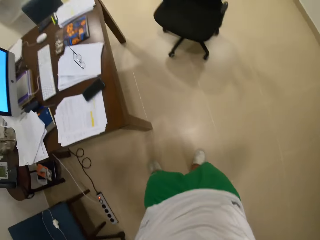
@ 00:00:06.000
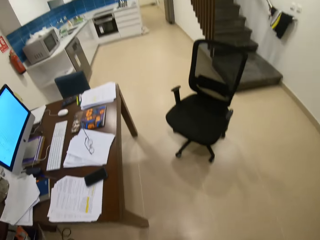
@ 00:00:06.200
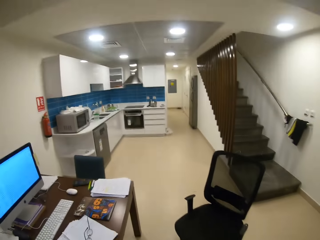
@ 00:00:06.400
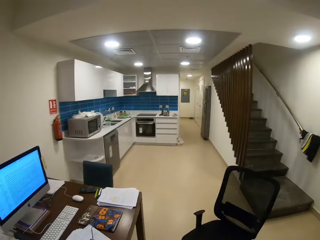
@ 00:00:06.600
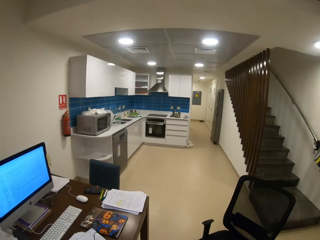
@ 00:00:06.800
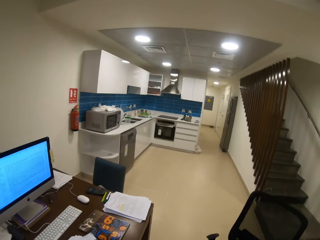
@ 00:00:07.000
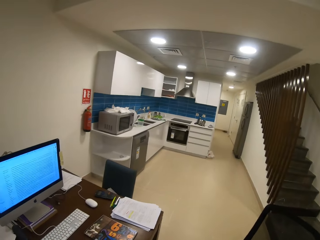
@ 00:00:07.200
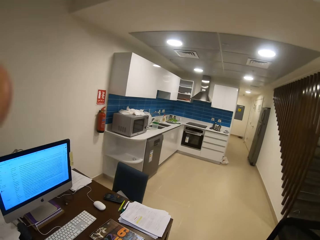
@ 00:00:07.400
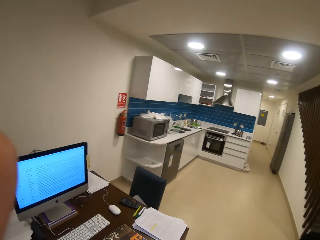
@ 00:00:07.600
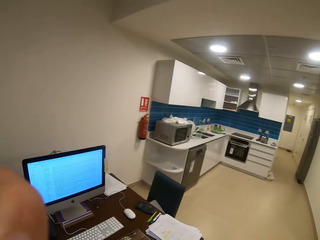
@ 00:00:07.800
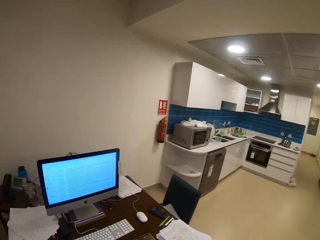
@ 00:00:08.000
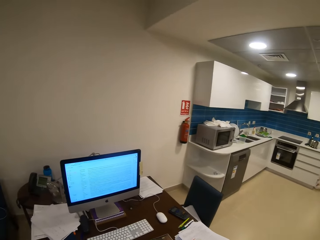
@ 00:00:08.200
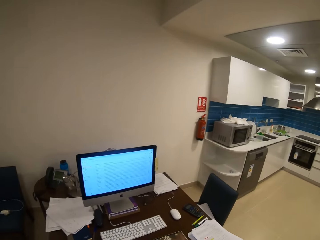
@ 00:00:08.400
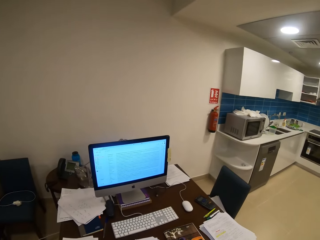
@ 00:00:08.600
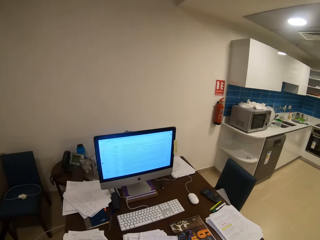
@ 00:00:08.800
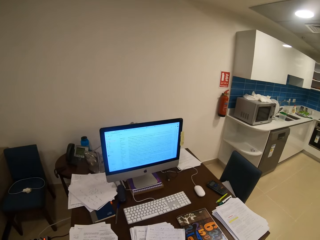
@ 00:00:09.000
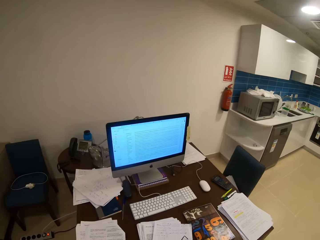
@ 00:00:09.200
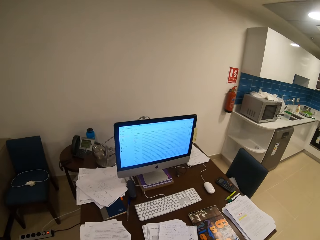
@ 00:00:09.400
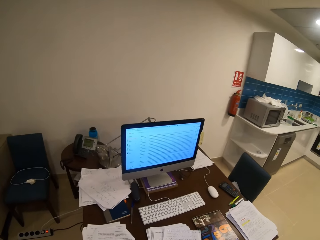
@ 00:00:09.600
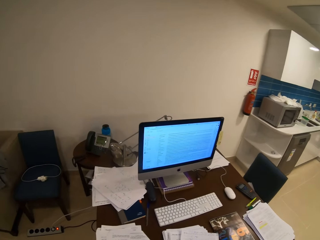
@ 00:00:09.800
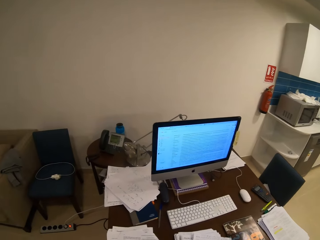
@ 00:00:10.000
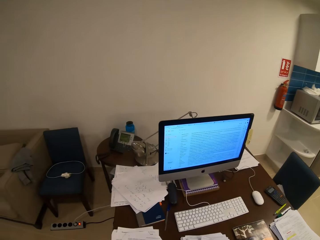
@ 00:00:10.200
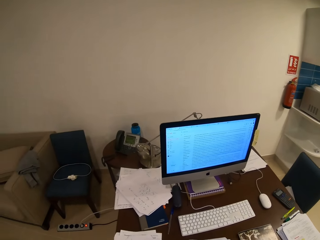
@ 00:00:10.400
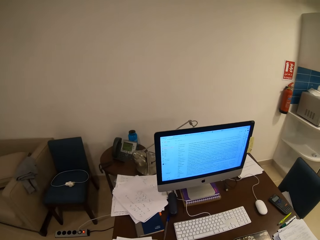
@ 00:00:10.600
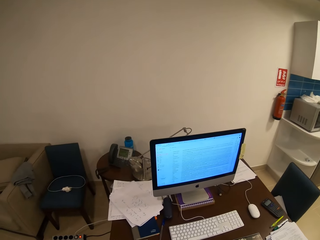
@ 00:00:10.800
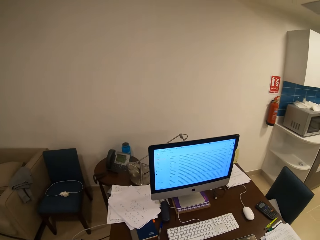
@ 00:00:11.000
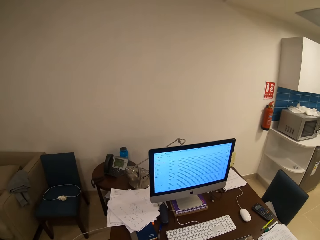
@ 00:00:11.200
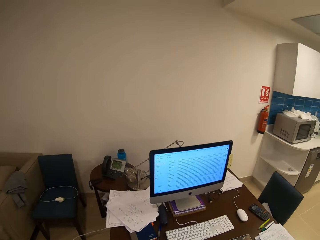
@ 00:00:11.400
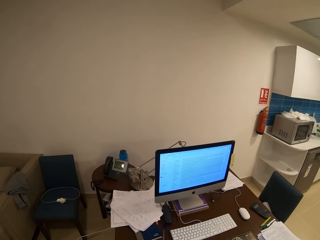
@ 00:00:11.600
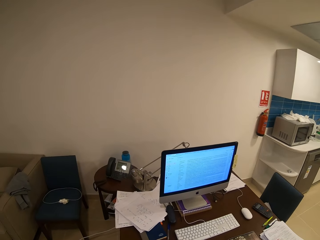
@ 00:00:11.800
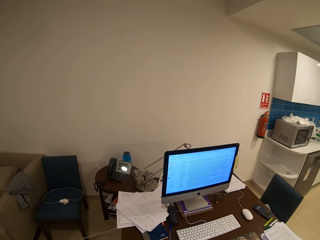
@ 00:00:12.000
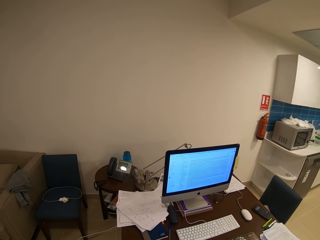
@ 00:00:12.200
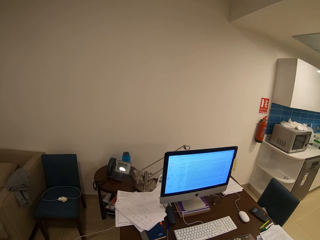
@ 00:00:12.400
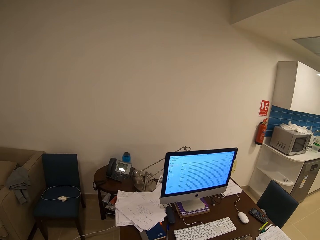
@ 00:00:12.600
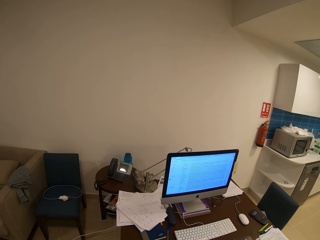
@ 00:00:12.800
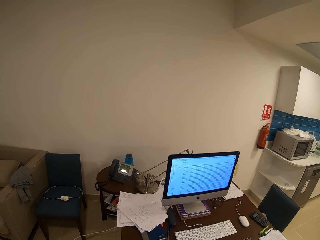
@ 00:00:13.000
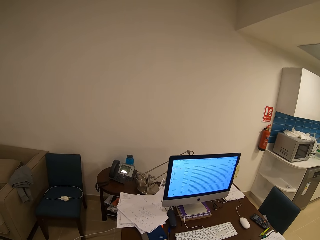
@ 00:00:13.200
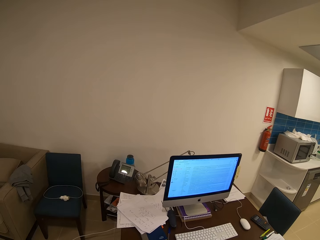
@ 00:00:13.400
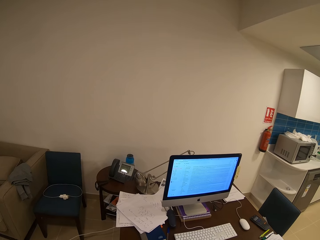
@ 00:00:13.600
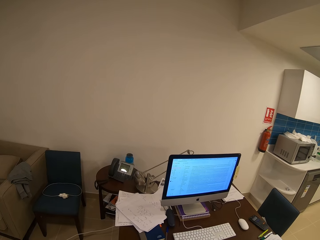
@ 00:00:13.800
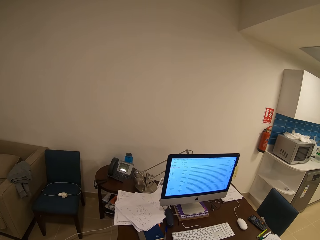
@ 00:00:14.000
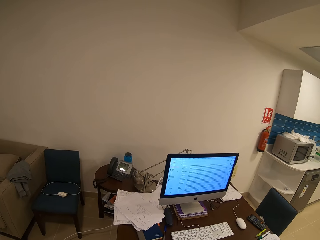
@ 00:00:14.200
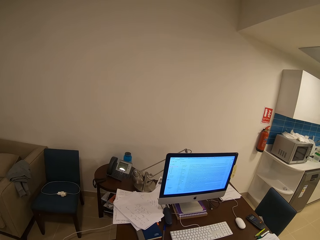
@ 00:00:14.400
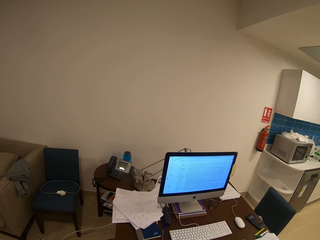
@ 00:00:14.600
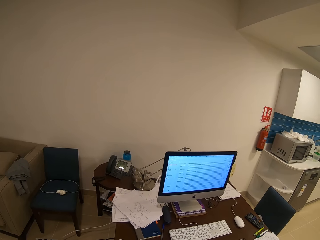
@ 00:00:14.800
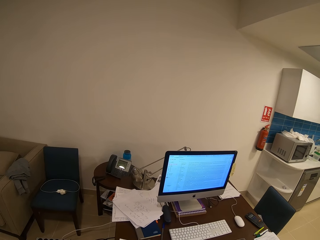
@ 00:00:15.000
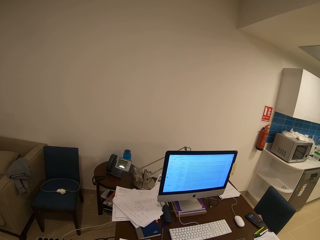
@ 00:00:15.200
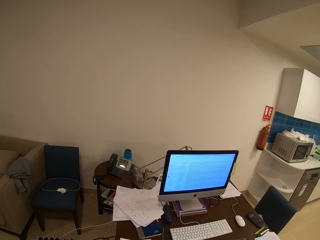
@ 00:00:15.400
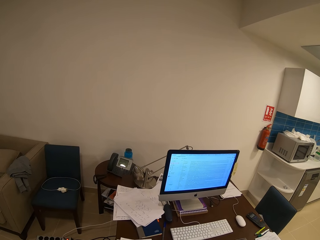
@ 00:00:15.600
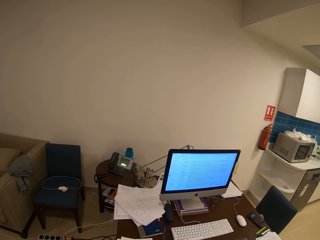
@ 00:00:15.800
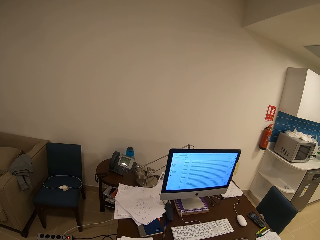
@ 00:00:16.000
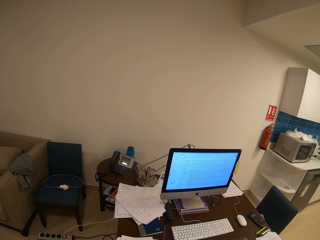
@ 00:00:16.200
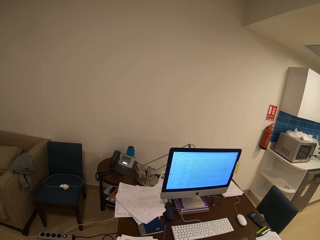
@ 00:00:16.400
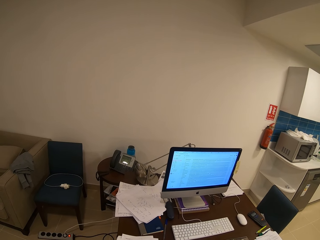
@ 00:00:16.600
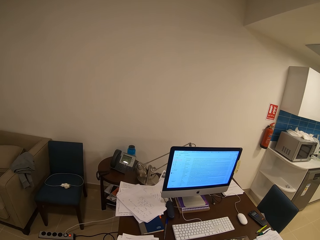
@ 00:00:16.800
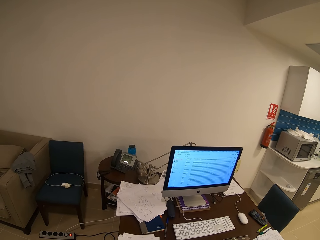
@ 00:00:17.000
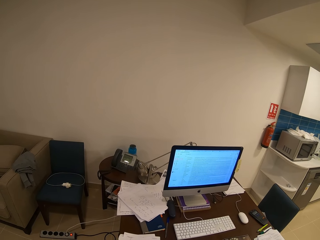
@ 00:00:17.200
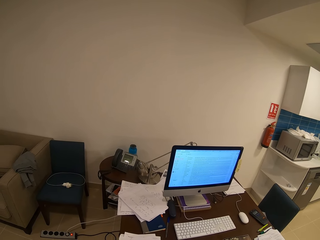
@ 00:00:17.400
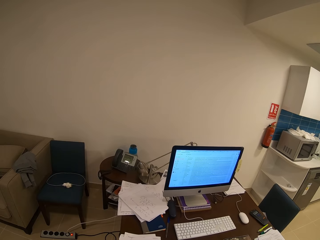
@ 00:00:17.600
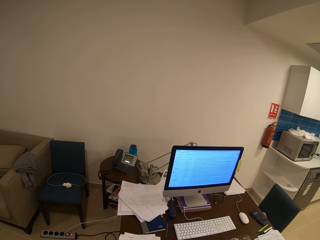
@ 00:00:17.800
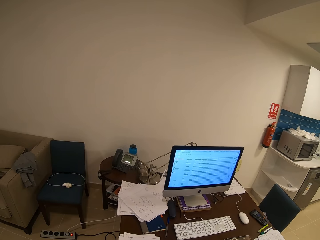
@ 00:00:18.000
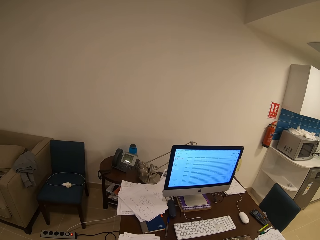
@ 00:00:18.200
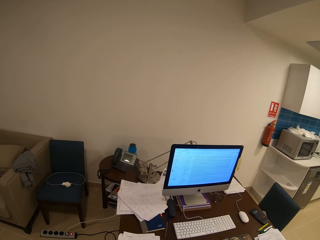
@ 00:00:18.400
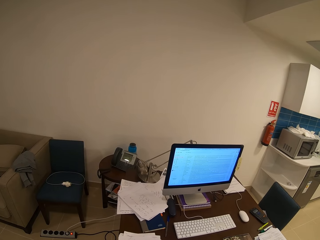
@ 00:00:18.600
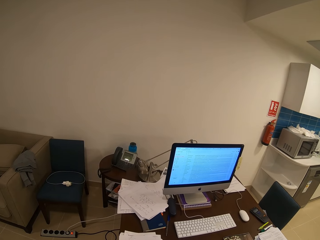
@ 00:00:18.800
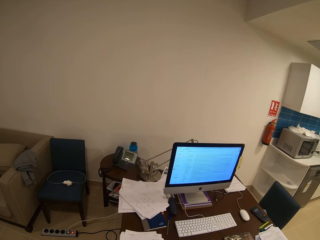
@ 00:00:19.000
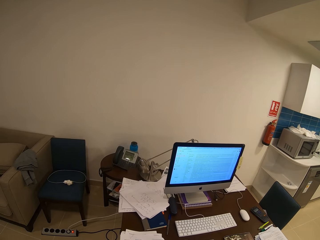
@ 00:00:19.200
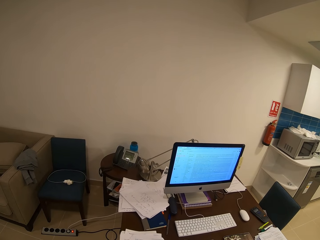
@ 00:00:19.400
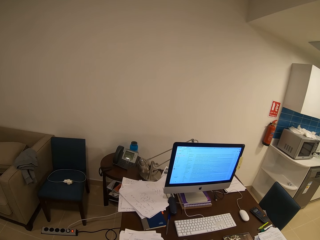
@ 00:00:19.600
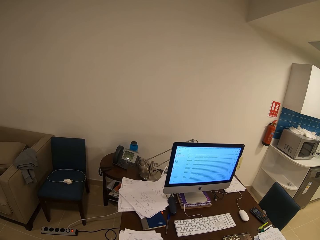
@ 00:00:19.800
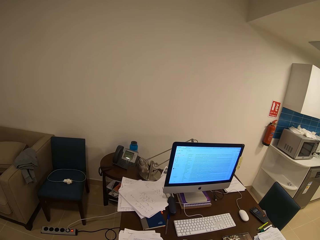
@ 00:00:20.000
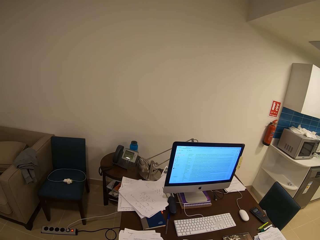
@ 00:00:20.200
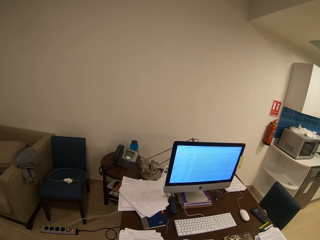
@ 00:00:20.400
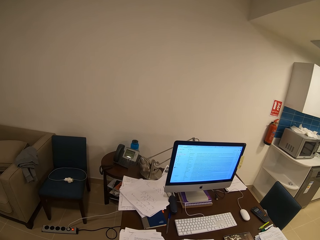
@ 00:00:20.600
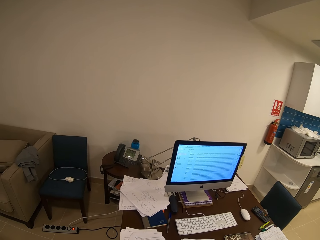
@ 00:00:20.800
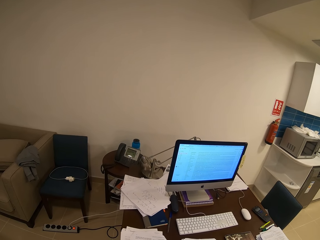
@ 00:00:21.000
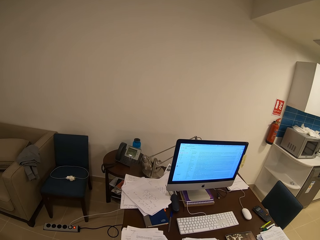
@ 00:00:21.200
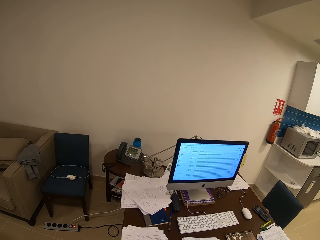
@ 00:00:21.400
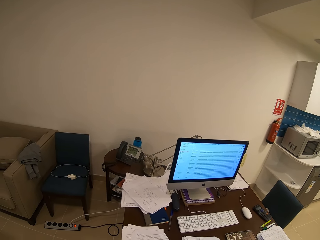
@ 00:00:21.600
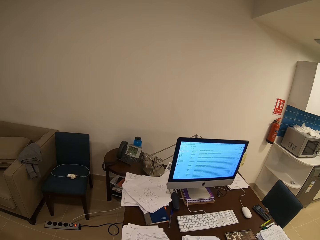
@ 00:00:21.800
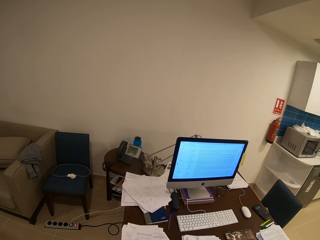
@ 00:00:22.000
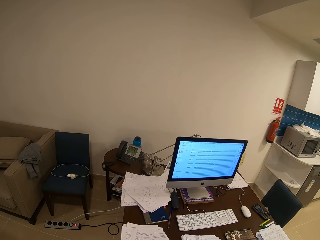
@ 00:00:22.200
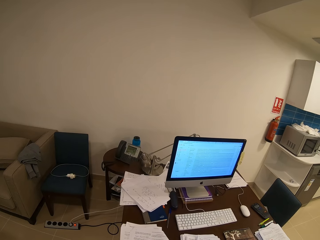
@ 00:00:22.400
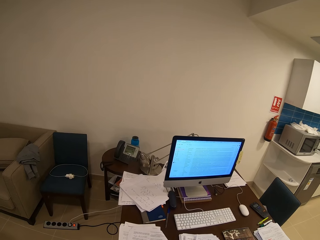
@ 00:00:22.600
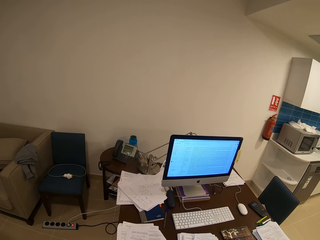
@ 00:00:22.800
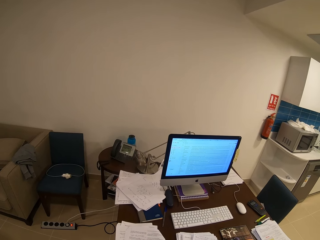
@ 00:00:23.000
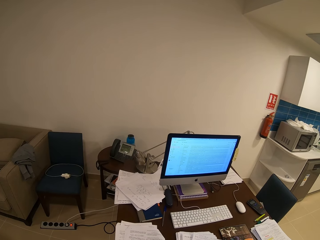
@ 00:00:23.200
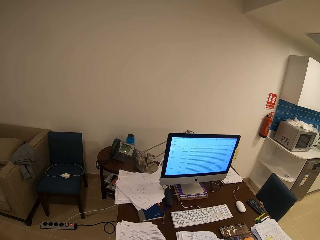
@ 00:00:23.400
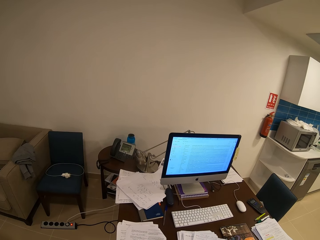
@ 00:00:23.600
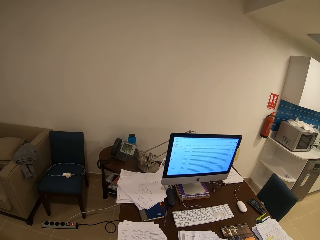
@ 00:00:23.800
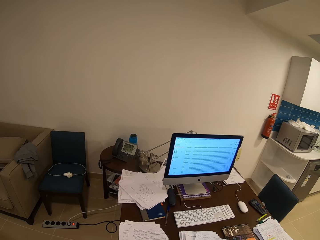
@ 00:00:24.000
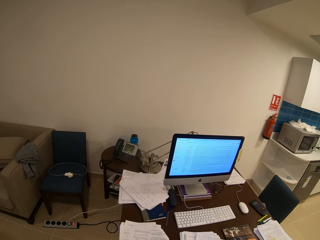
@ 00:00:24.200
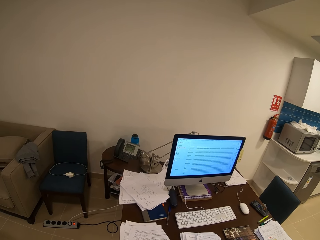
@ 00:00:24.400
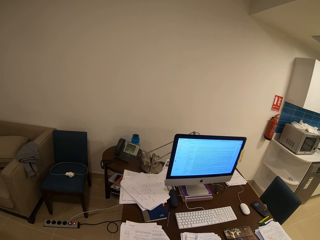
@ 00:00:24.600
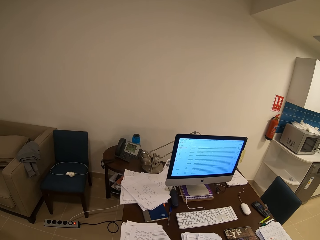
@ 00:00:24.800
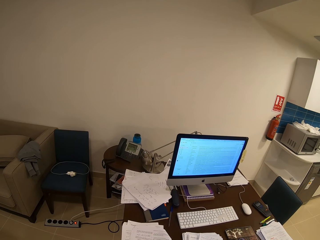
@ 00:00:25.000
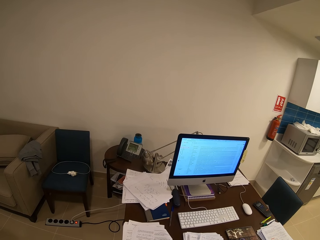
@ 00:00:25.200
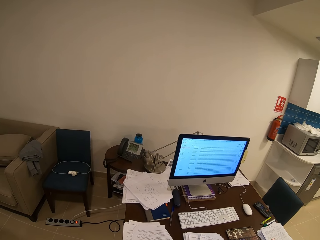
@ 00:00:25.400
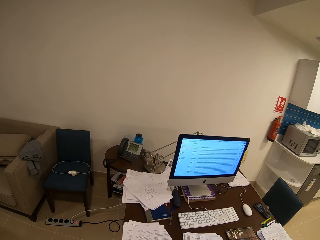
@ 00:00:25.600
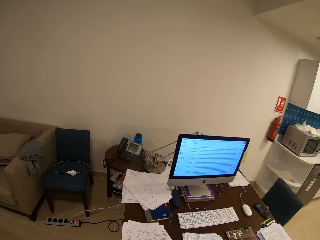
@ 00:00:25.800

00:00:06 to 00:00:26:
The camera wearer fixes the helmet. They walk towards a table. They look at a desktop. They scroll the desktop.

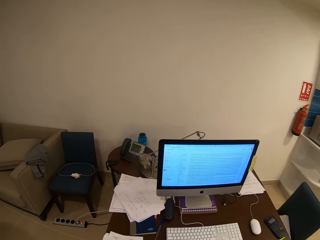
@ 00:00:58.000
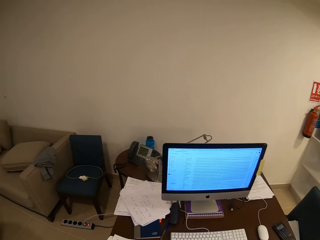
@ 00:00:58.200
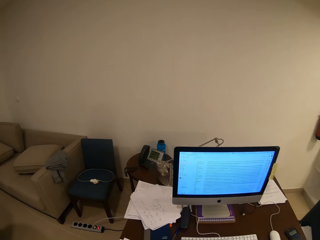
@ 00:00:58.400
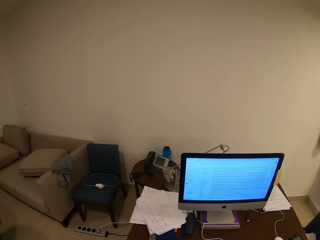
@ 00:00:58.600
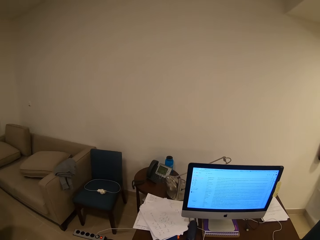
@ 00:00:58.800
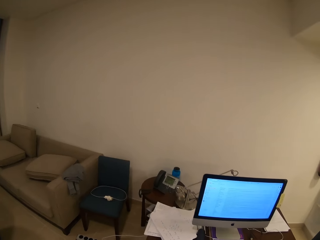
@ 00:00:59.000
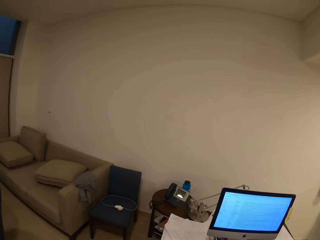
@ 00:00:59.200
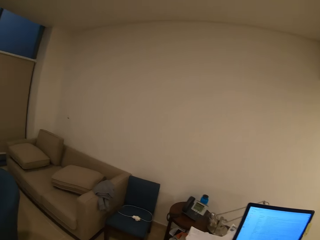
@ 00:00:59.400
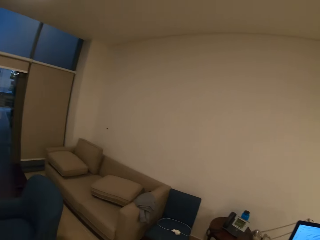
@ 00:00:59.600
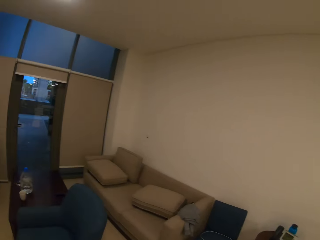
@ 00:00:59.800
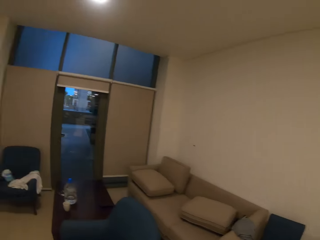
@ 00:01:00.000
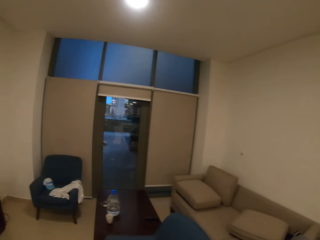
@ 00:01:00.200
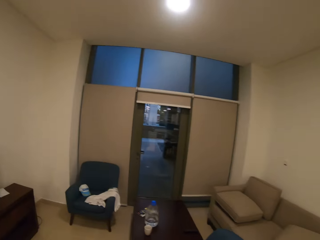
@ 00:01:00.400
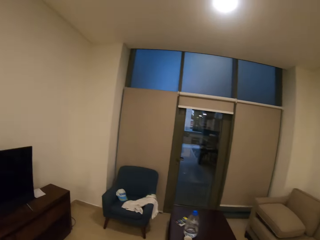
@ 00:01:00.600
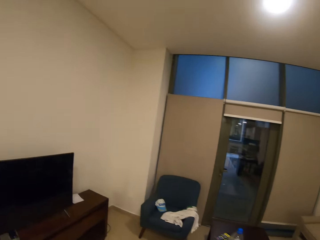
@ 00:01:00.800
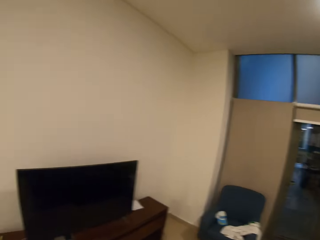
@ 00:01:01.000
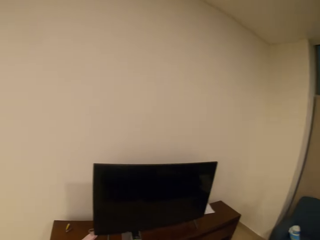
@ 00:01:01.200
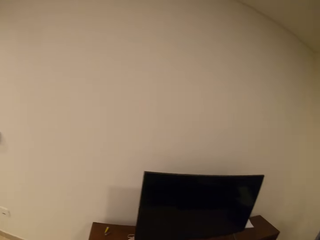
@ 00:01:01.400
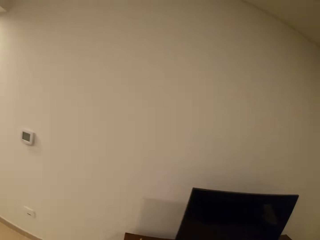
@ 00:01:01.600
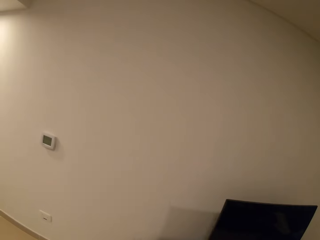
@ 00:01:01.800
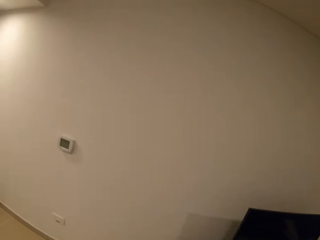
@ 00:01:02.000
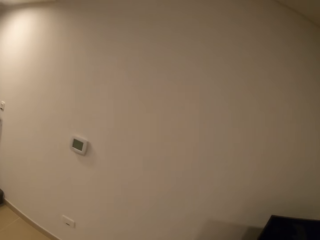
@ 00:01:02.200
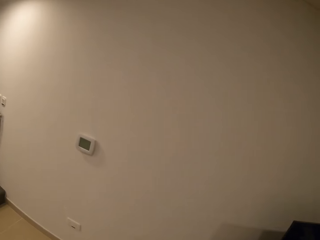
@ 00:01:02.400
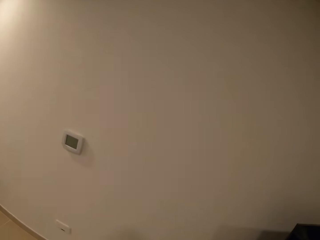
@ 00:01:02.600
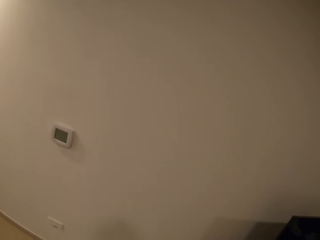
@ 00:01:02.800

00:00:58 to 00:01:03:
The camera wearer walks towards a seat. They look around.
